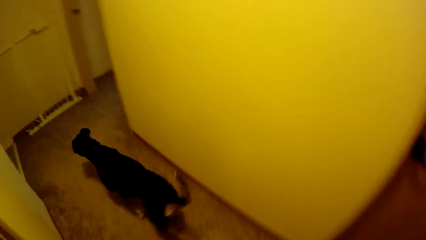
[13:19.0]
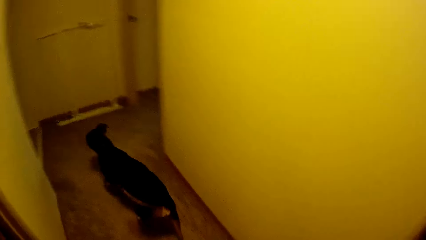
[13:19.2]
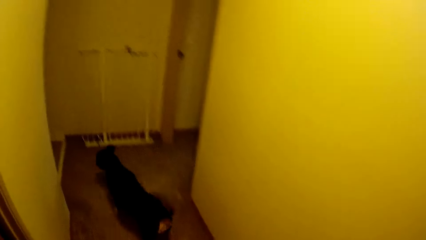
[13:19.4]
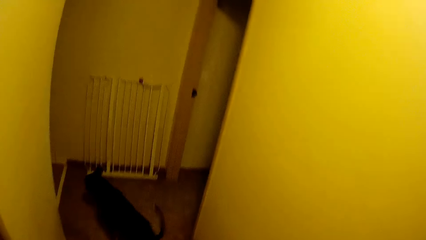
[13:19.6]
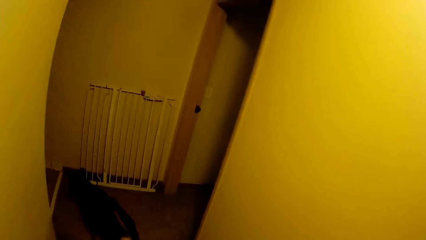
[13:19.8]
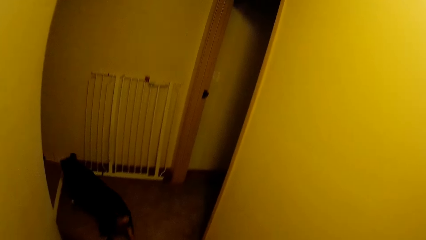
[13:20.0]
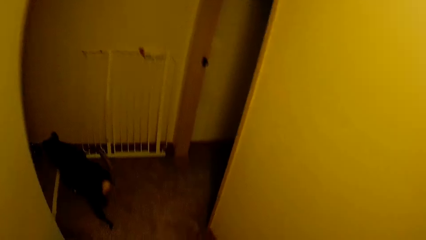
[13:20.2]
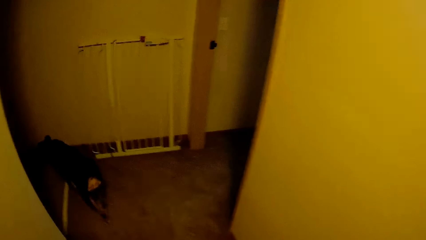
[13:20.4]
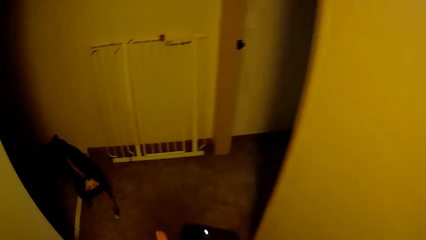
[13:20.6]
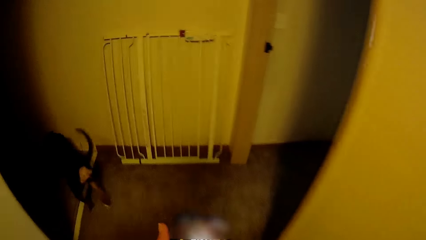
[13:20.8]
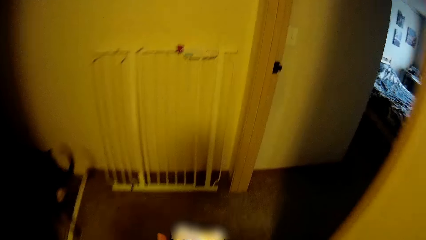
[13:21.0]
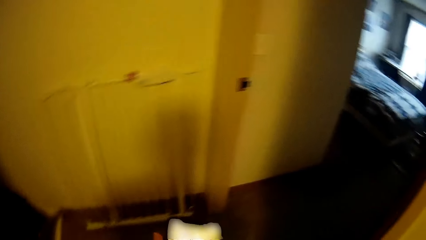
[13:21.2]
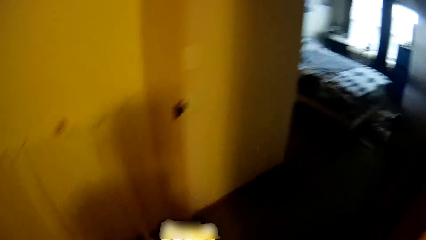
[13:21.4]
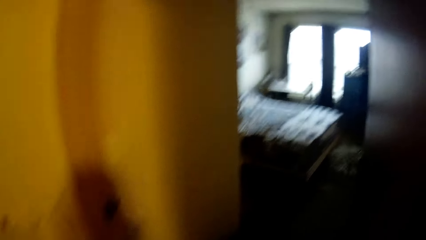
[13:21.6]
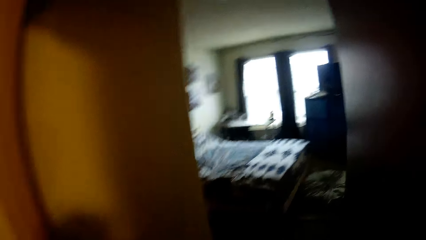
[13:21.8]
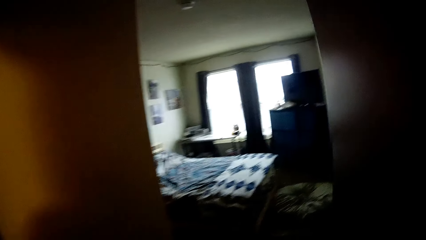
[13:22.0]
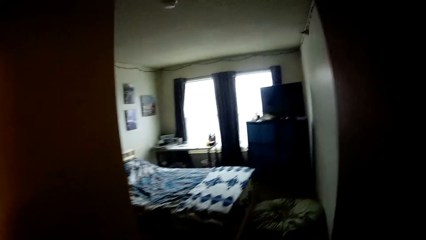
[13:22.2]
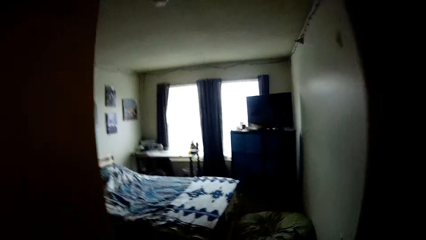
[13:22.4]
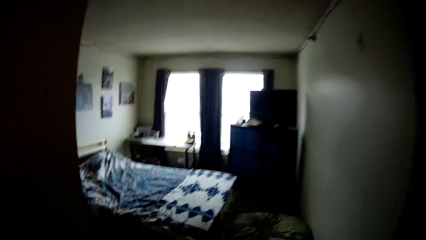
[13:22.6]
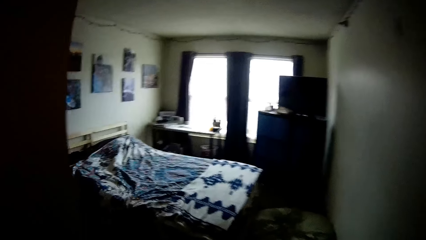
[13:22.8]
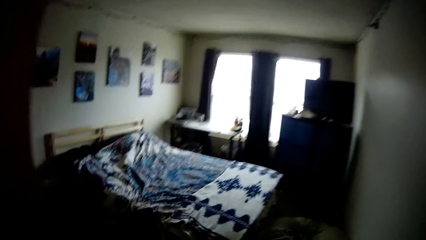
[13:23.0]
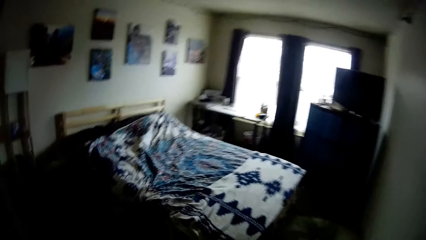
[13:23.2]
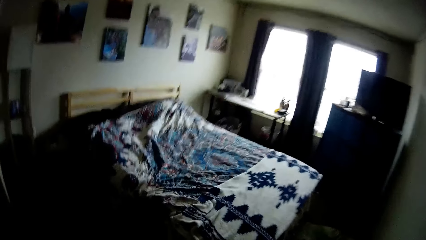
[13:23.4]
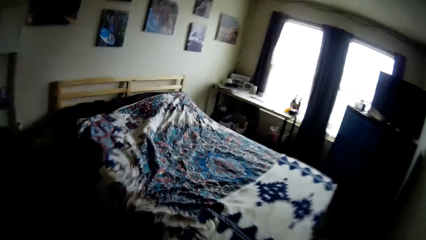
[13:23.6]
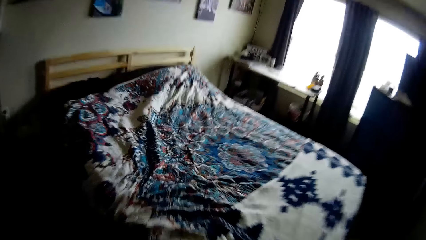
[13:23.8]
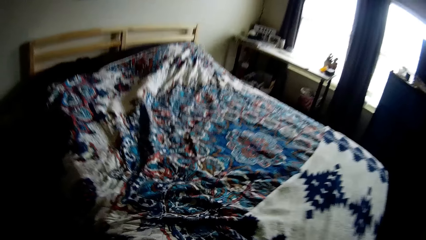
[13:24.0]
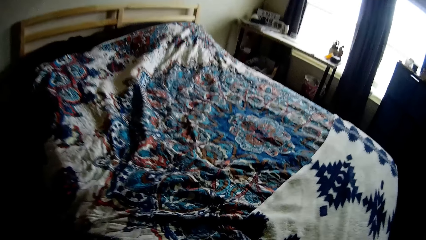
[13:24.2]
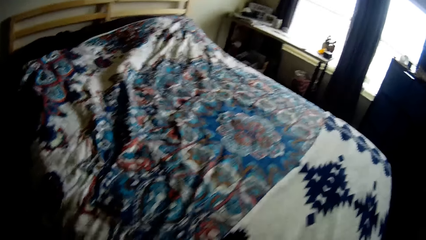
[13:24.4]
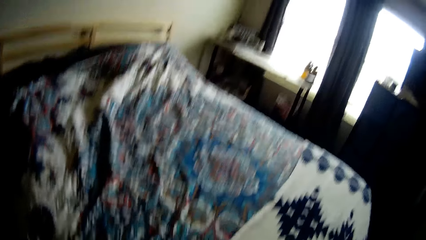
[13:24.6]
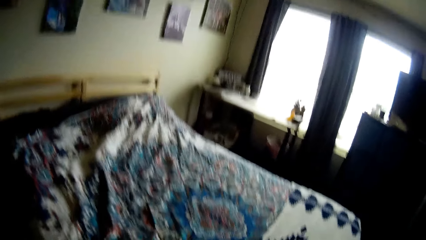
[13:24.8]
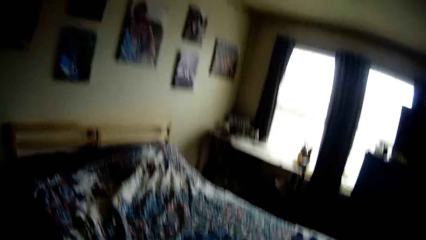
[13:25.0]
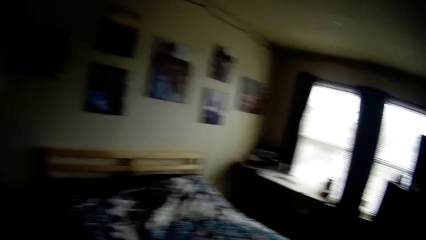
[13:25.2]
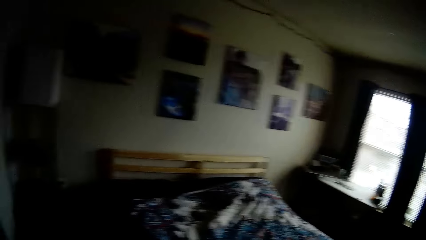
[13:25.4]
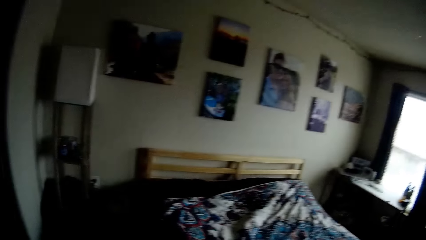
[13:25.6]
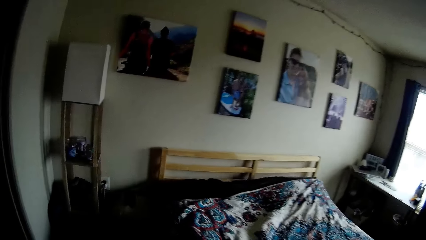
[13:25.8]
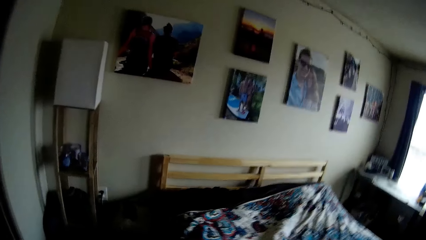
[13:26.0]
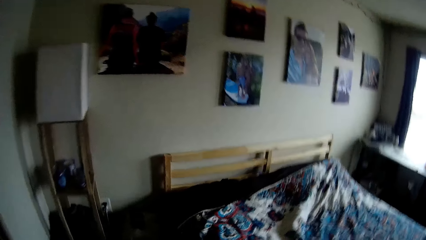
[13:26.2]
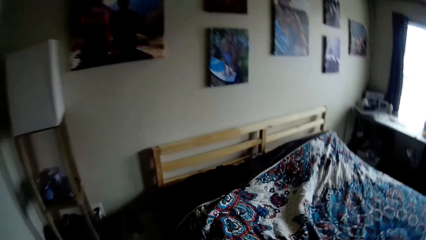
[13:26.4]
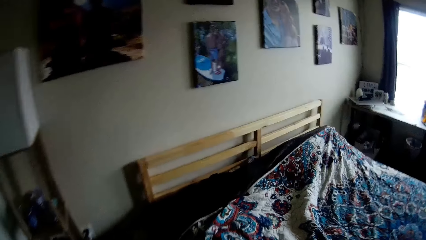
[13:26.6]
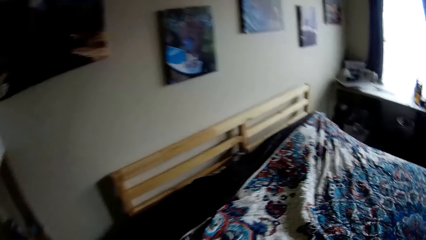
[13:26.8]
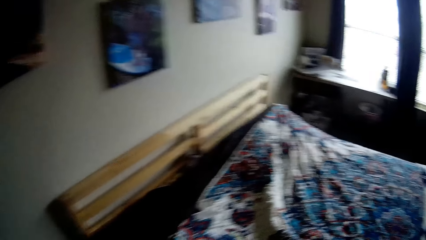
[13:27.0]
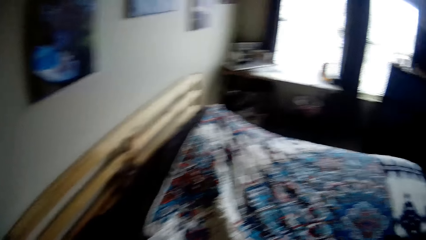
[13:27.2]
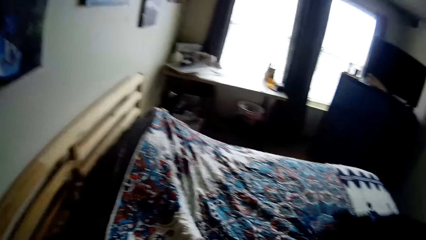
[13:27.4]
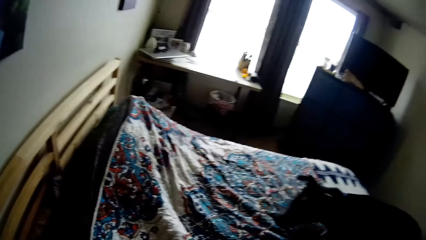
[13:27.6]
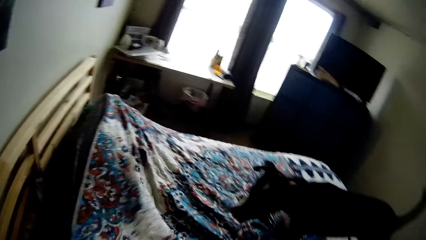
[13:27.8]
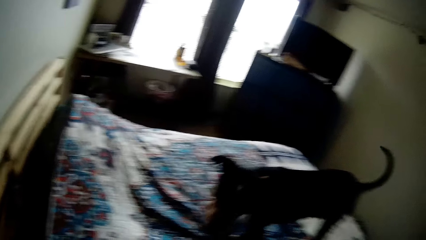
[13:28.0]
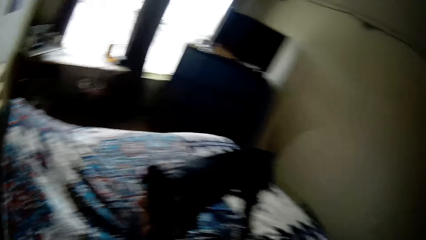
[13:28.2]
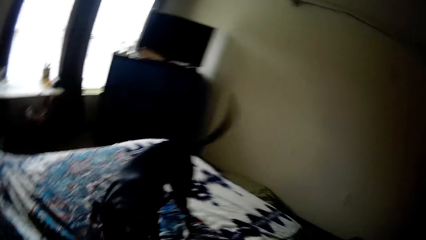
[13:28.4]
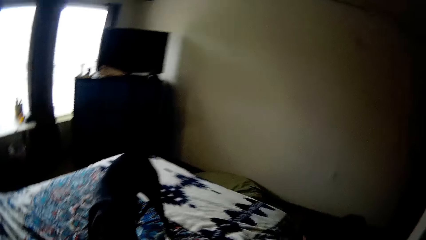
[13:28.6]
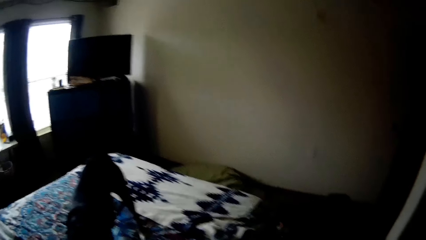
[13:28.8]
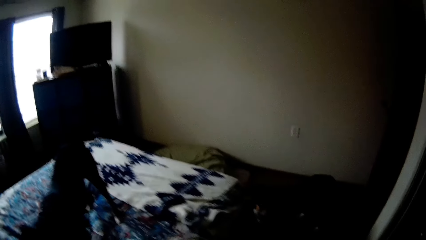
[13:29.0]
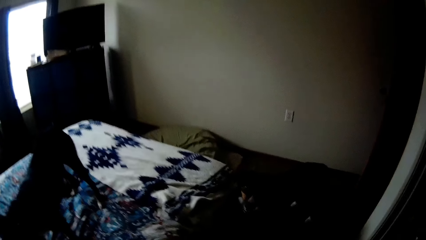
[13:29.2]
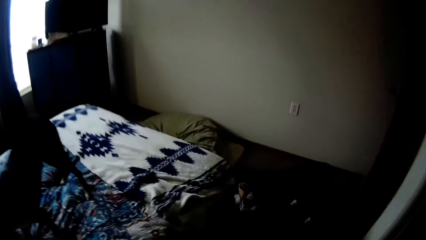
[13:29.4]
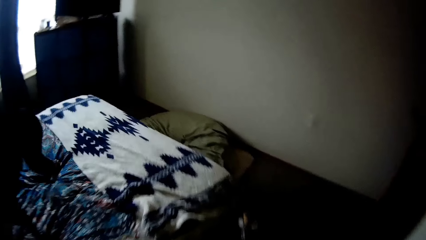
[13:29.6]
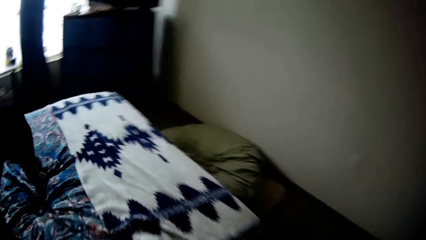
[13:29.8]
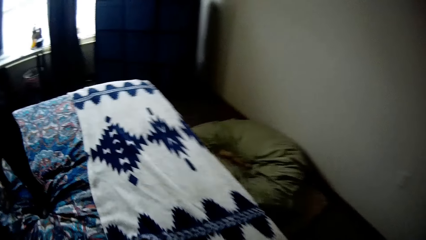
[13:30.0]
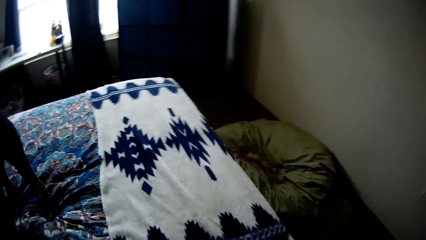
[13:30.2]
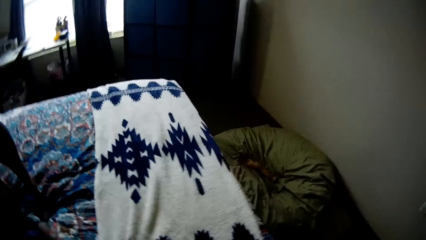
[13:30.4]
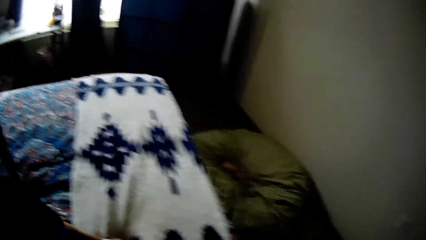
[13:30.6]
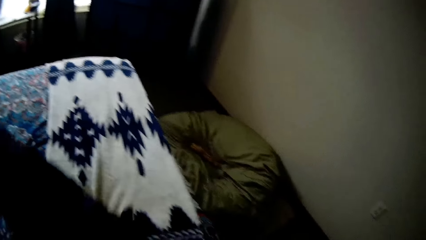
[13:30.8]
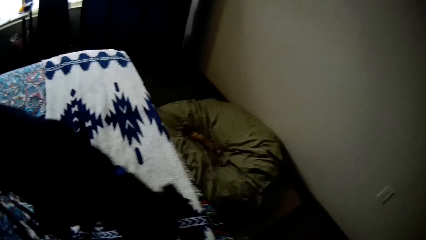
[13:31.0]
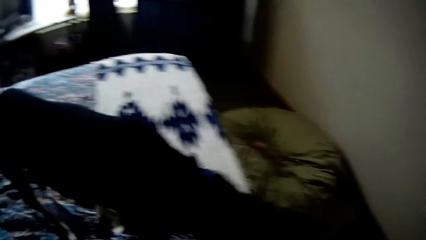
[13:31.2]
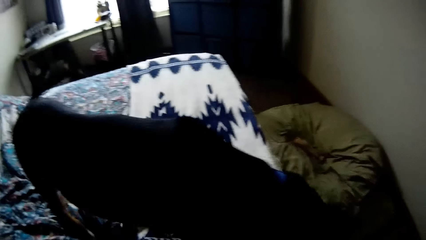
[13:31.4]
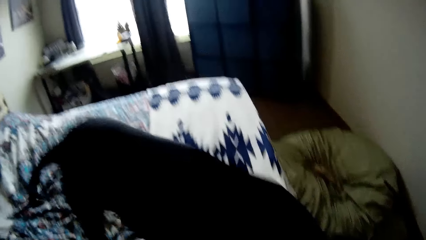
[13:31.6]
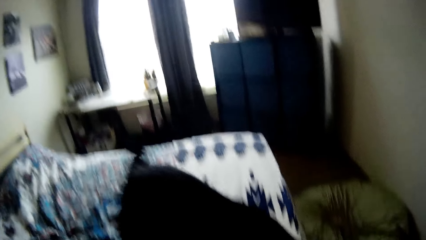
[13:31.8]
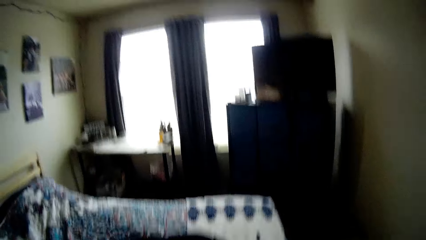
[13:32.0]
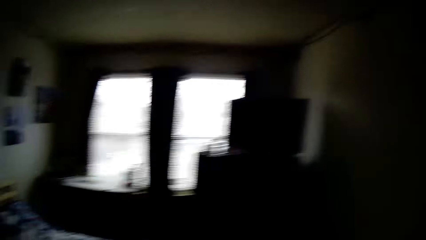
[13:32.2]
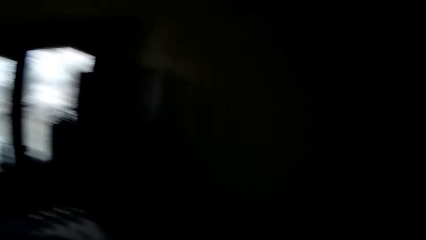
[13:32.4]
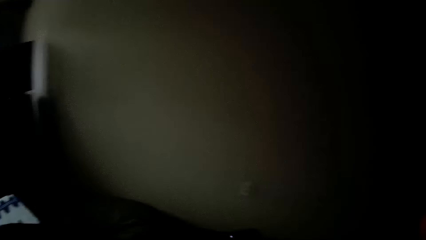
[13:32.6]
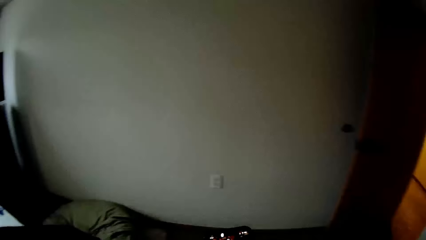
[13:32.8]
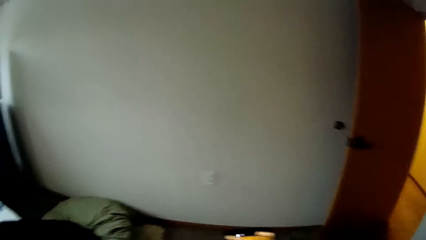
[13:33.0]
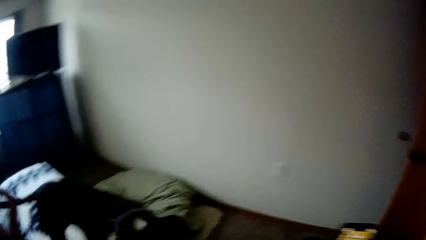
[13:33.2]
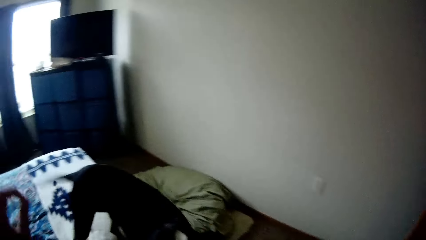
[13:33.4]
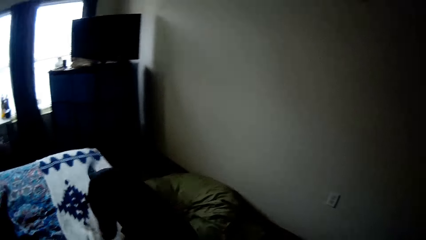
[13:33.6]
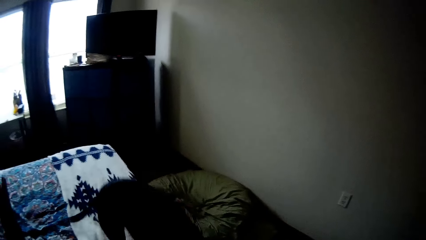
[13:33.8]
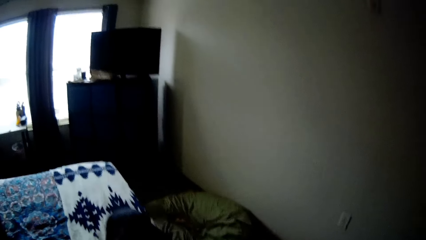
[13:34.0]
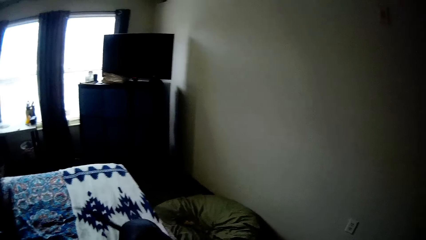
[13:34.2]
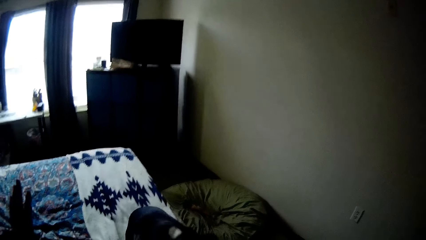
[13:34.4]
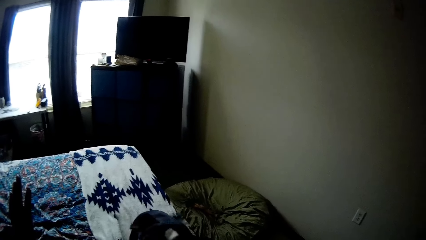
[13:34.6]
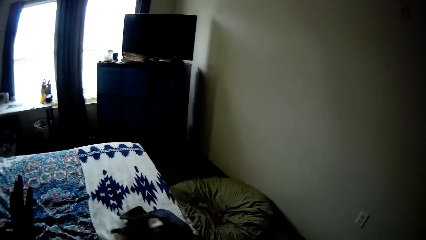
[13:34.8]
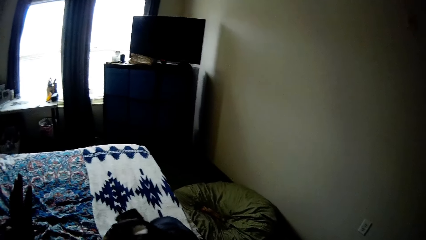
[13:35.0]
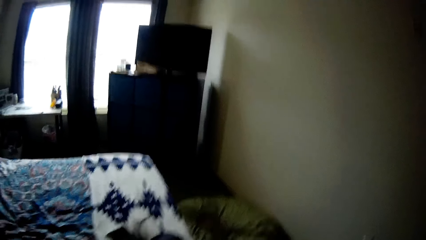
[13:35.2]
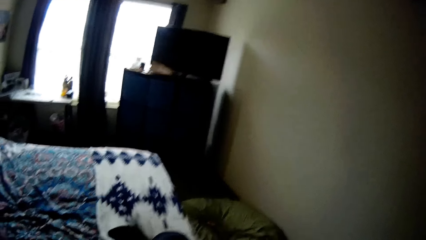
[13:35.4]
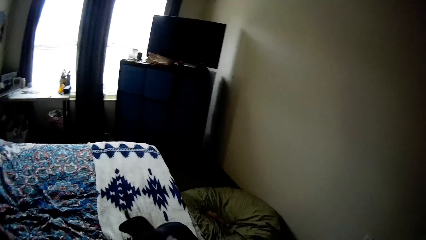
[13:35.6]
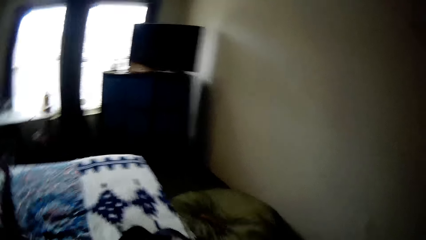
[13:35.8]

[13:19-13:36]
A dog walks a bit. The camera wearer walks to the bedroom. They adjust the bed sheets of a bed. They adjust the bed sheets of the bed again. The dog climbs on the bed and climbs down from the bed. The camera wearer does a hand gesture.
